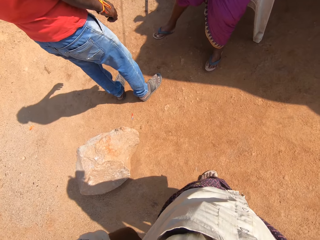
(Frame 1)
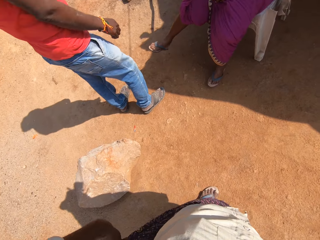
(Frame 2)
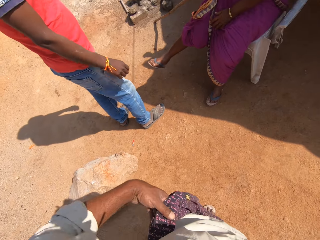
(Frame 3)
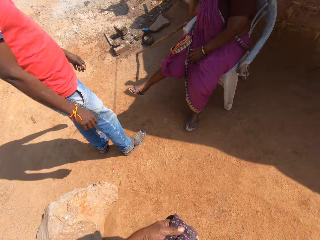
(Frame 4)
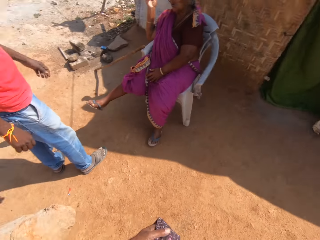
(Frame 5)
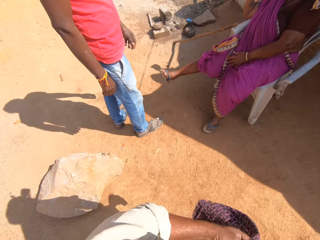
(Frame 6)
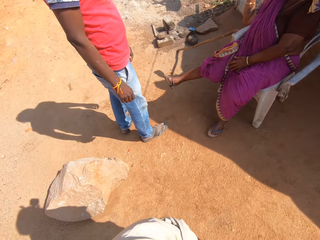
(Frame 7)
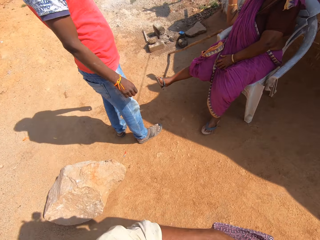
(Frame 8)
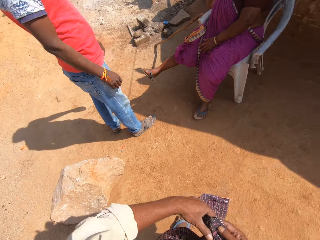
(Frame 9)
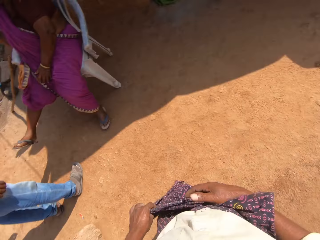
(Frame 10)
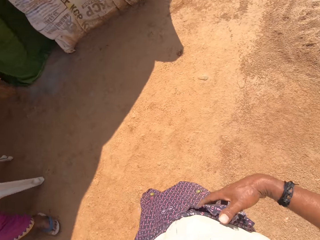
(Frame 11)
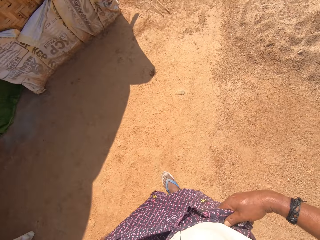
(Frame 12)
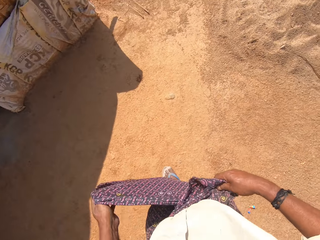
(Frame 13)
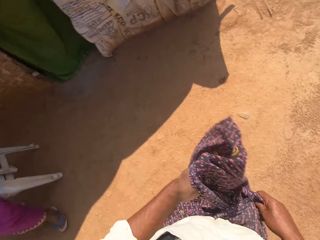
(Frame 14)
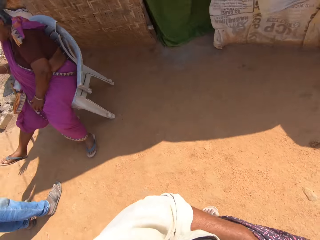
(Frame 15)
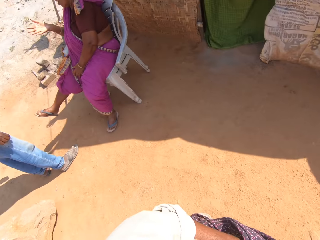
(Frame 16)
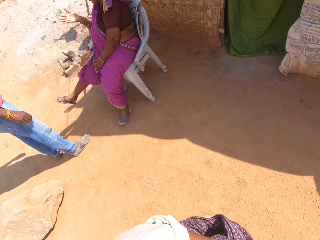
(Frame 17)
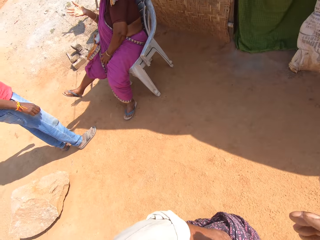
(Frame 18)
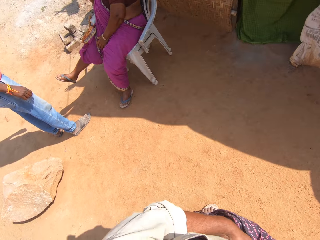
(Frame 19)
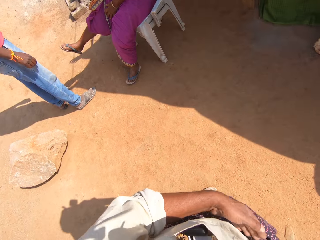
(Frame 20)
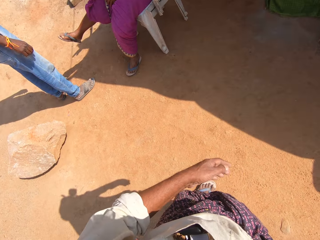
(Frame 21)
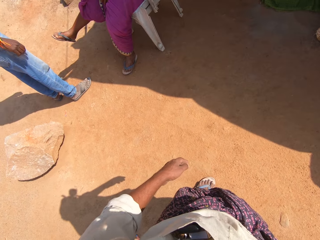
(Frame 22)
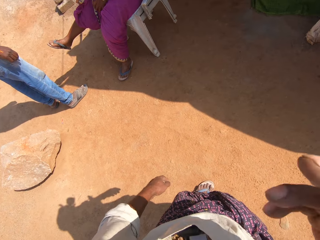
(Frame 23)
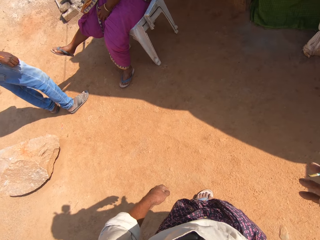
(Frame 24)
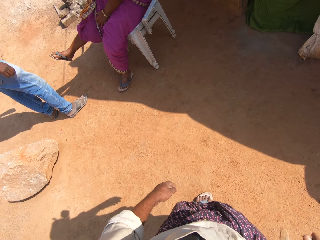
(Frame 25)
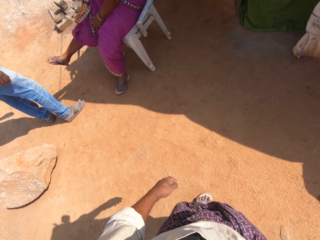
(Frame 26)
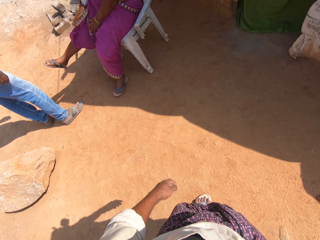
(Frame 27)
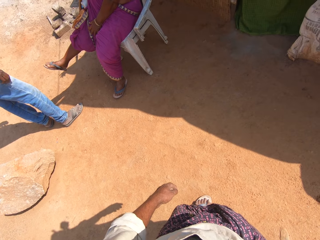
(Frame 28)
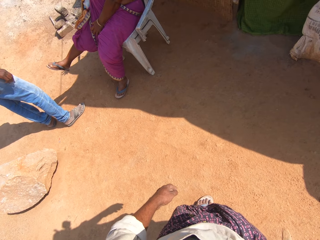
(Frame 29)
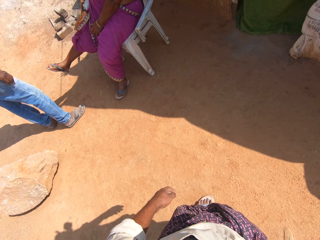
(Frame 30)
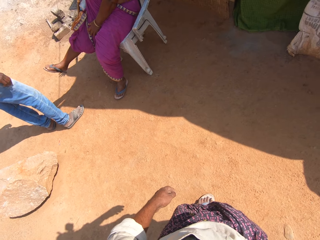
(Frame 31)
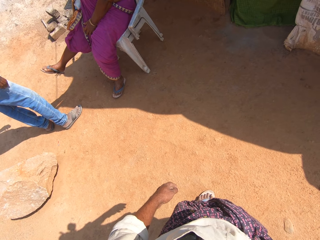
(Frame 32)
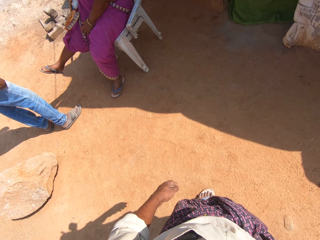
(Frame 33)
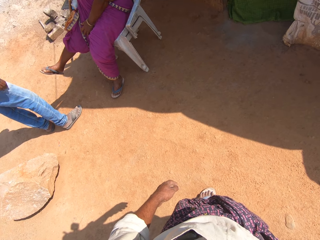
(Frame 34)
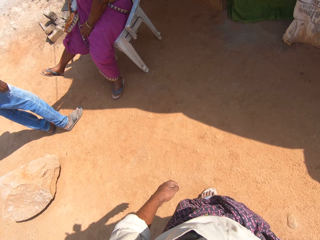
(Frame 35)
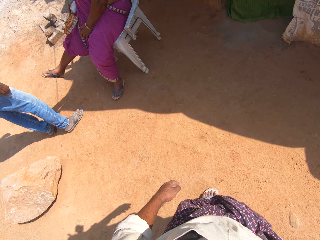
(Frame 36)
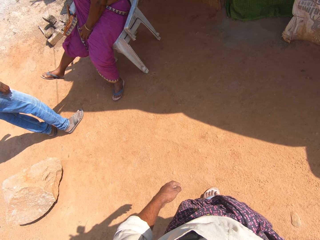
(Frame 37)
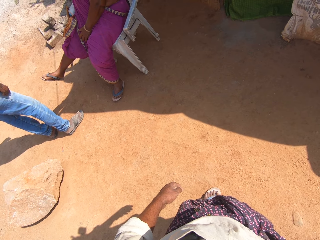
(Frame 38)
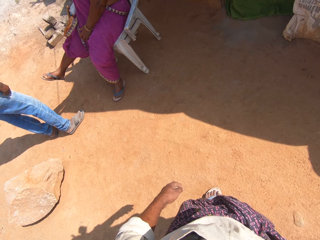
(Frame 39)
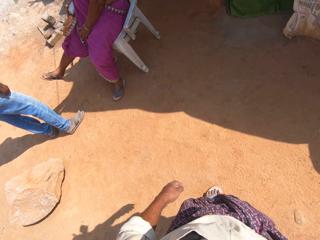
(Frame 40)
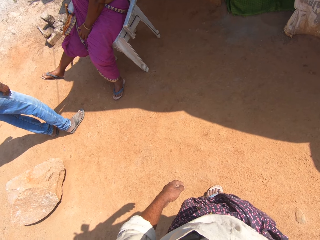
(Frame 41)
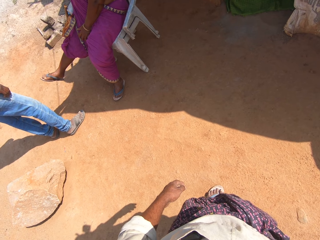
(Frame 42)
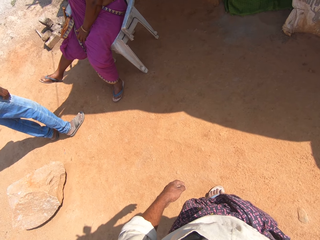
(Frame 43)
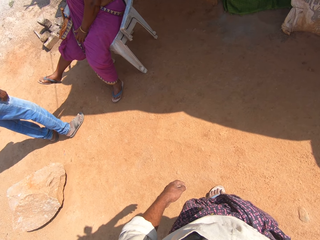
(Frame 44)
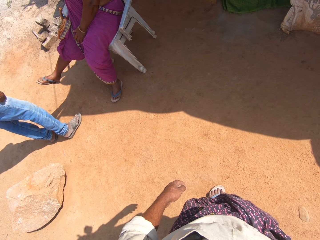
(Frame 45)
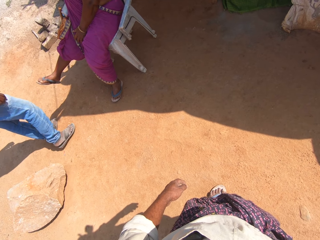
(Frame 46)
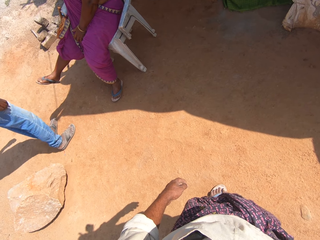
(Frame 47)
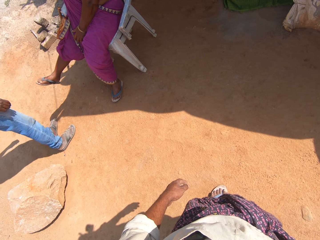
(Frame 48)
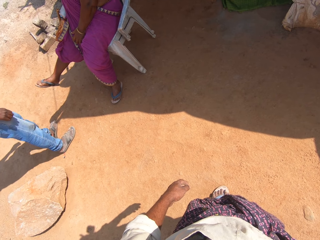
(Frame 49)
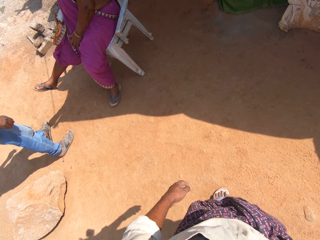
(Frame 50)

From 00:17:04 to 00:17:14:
The camera wearer ties a wrapper.

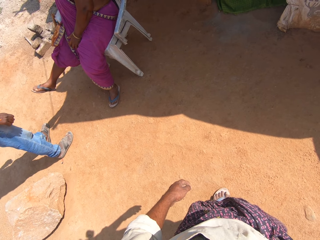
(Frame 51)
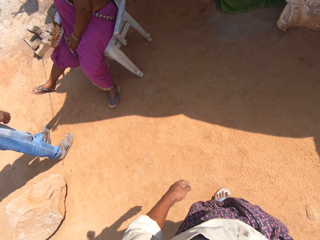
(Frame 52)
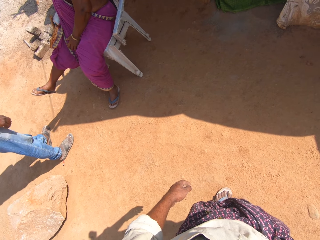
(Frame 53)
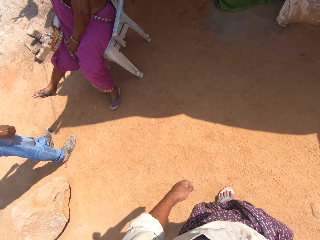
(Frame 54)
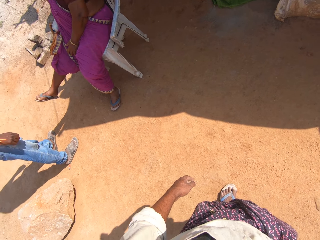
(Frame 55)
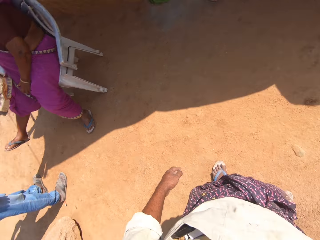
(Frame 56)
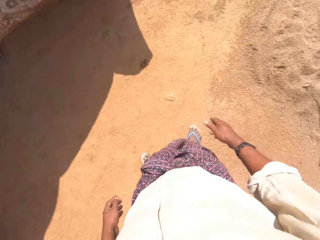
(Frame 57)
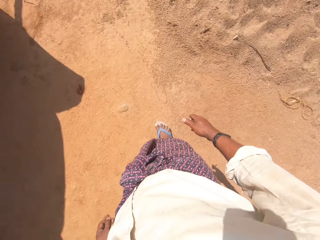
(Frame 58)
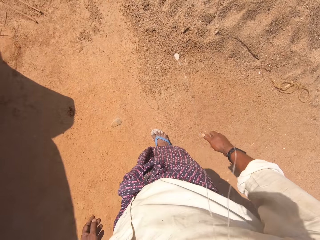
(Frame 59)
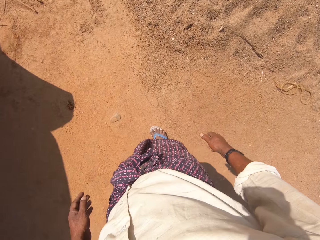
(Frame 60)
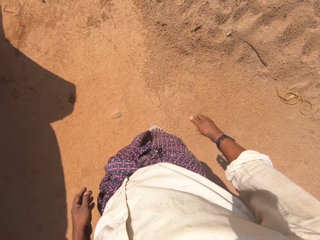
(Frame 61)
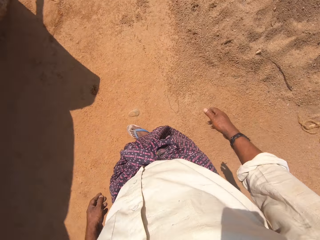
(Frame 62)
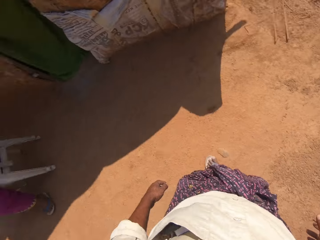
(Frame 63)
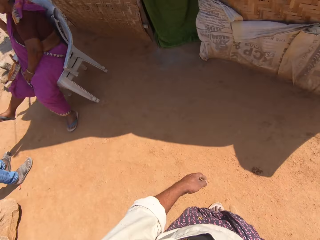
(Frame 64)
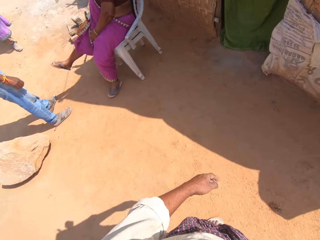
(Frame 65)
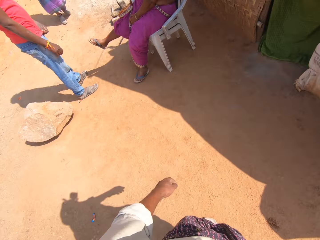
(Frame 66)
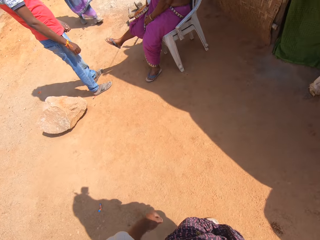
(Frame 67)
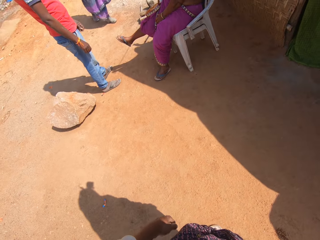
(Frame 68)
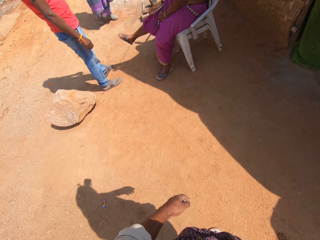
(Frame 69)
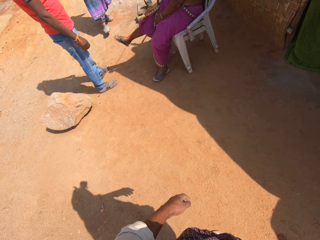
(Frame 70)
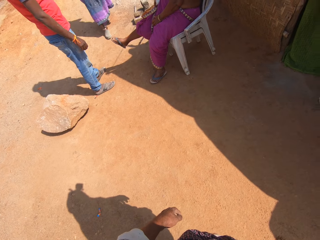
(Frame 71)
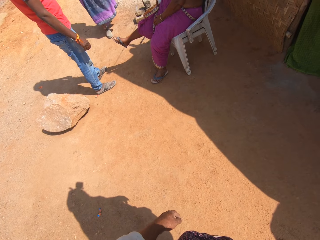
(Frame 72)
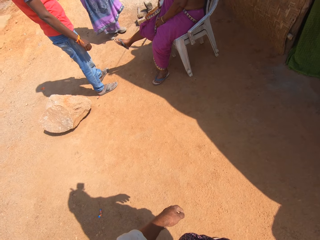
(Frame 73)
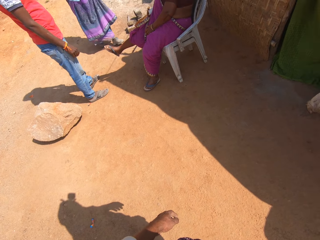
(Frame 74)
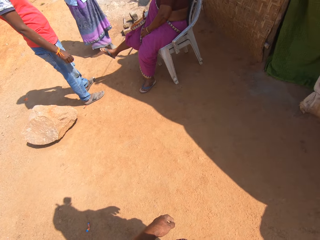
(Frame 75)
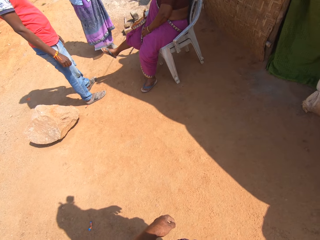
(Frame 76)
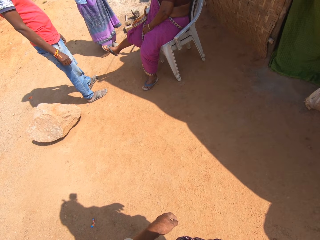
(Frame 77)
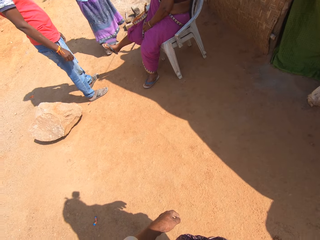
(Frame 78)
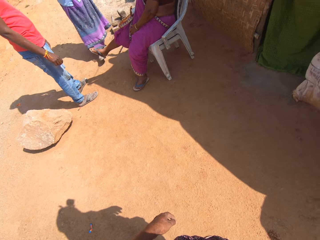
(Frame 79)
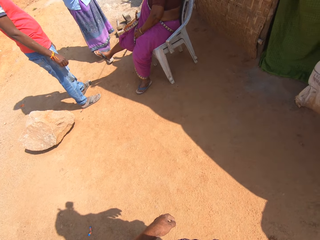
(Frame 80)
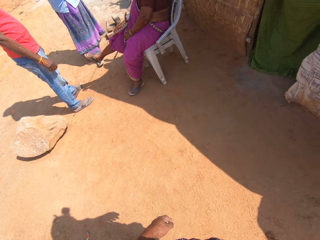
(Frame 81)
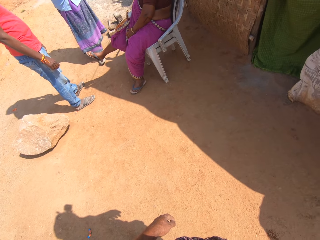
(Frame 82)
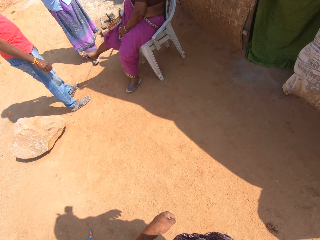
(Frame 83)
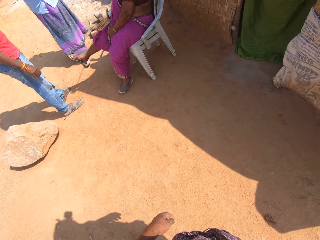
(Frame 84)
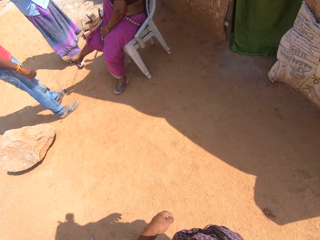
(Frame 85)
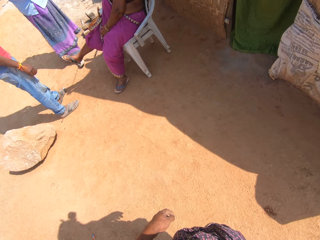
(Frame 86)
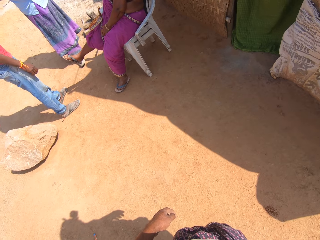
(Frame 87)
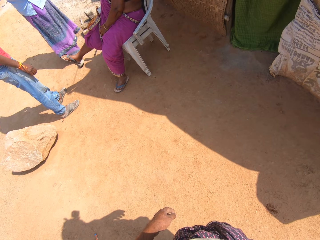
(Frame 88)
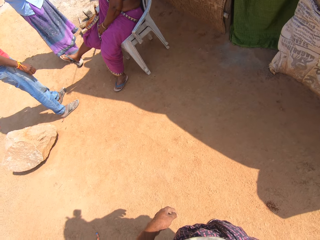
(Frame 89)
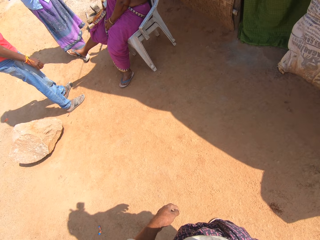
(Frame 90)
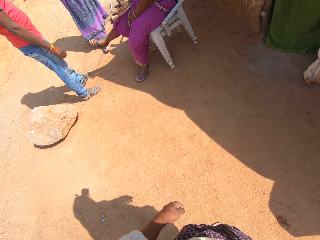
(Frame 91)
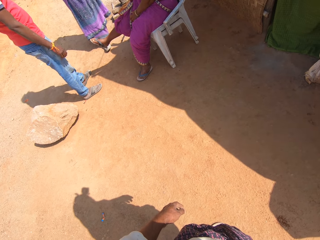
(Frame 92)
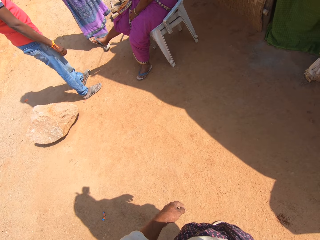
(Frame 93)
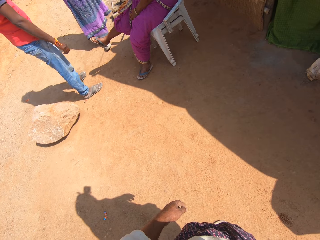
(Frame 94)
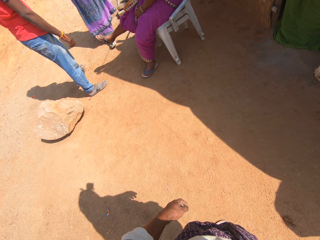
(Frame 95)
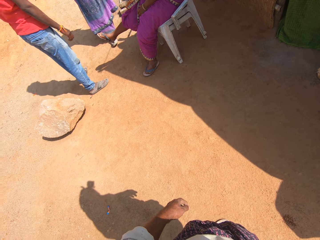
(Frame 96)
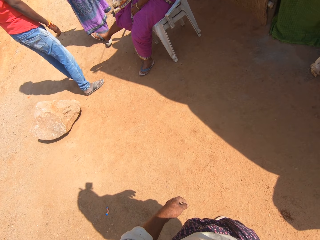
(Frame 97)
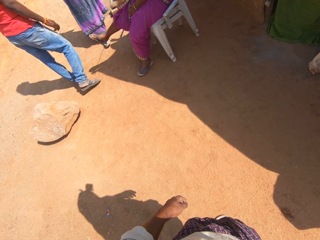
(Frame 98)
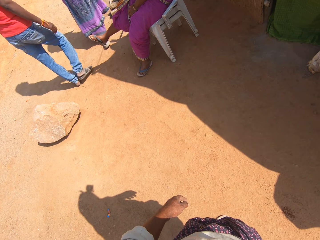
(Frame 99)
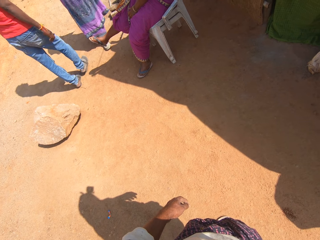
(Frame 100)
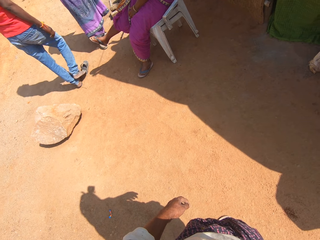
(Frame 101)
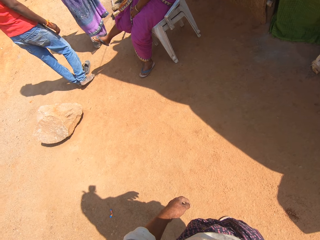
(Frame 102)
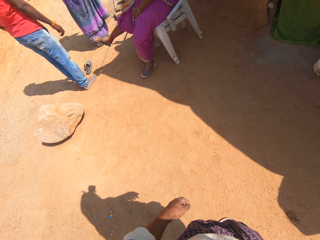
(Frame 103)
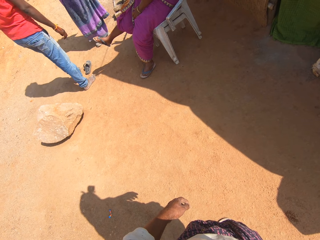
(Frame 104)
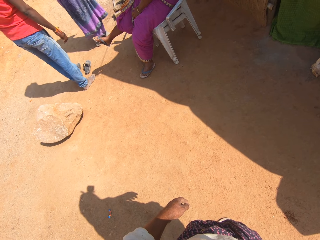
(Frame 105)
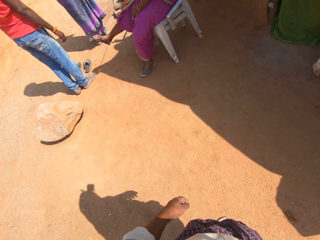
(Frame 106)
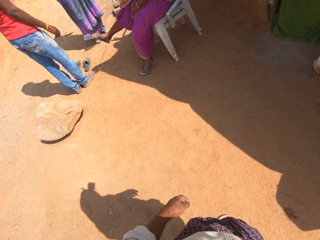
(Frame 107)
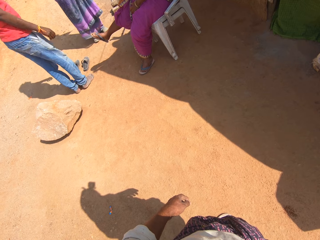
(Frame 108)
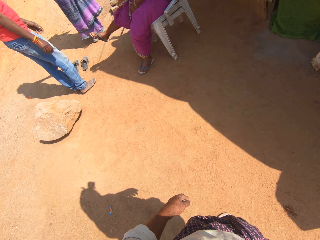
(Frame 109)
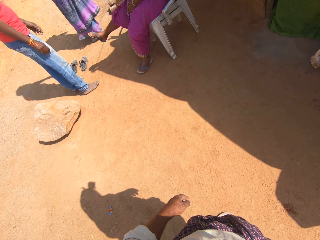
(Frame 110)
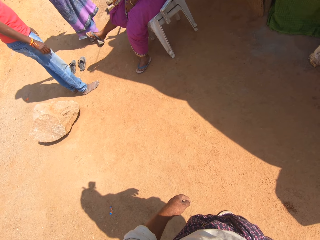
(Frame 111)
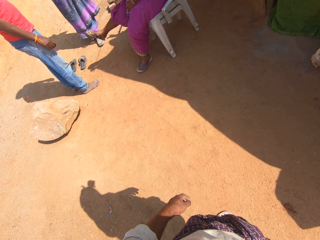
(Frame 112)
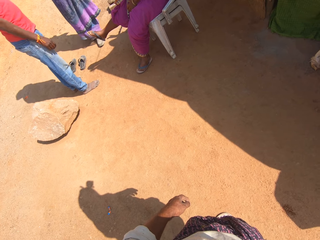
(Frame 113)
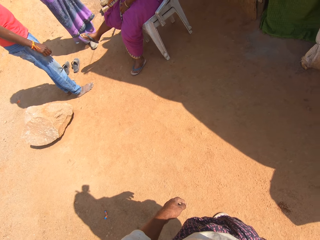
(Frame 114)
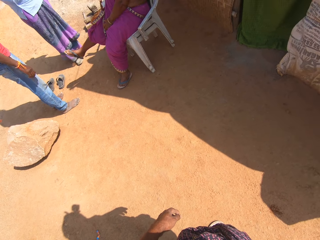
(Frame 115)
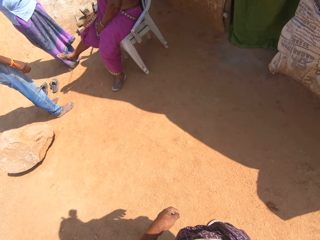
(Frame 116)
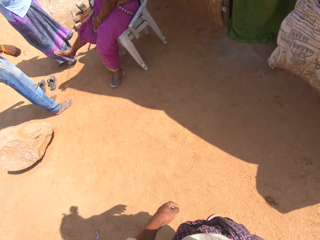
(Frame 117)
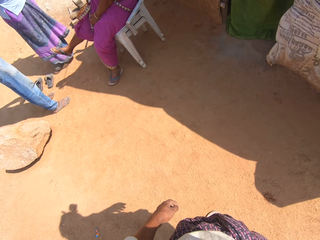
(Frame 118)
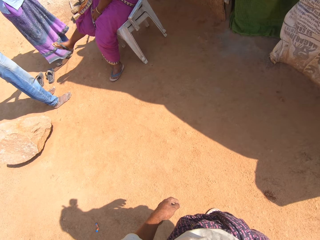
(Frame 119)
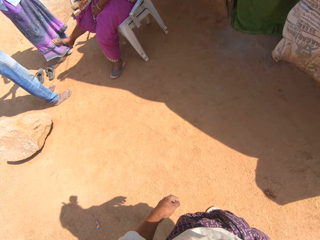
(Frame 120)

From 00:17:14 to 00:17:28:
The woman walks toward the man and another woman. The first woman speaks with the camera wearer. The camera wearer talks with a lady. The first woman speaks with the man. The man removes his shoes. The camera wearer speaks with the first woman.
